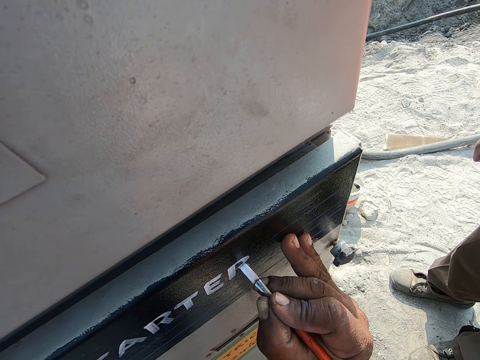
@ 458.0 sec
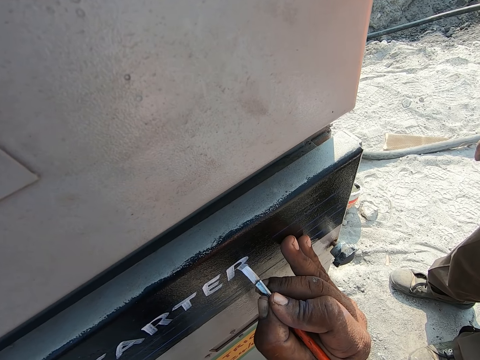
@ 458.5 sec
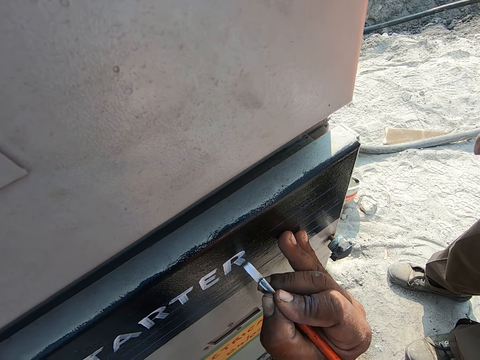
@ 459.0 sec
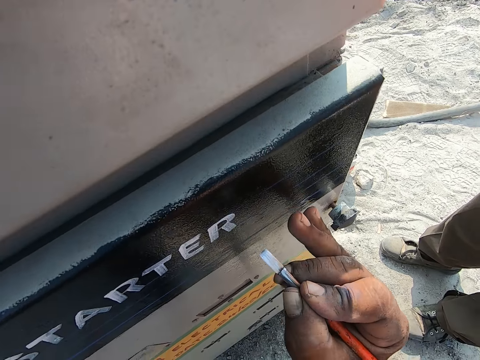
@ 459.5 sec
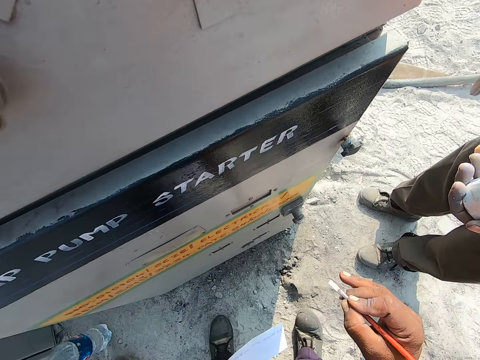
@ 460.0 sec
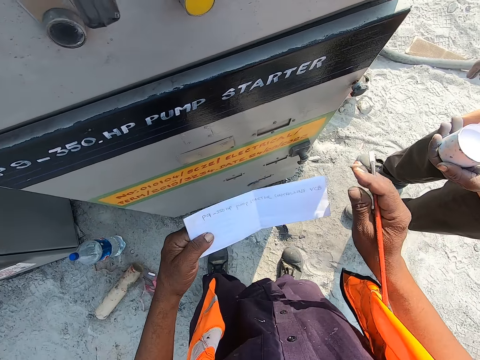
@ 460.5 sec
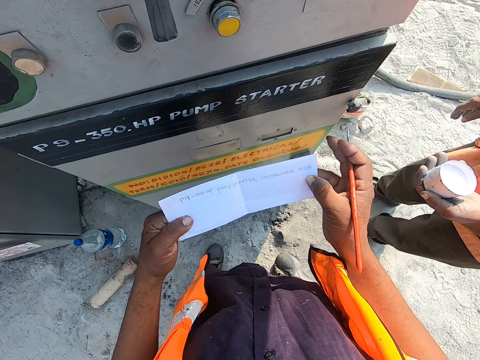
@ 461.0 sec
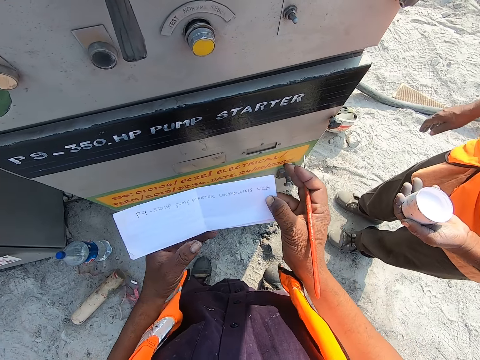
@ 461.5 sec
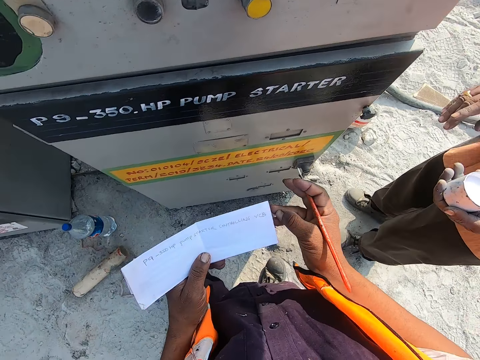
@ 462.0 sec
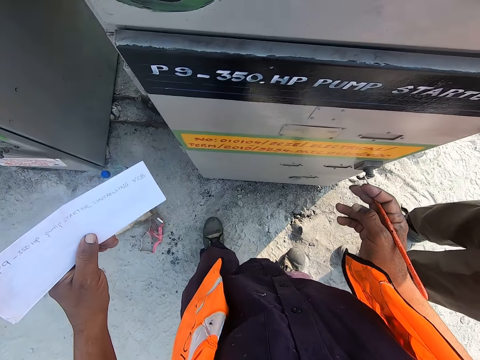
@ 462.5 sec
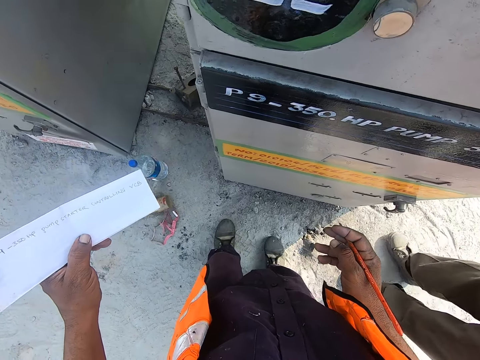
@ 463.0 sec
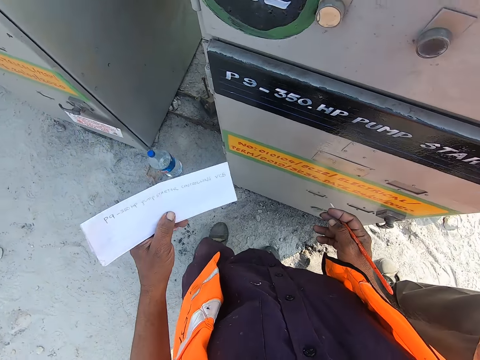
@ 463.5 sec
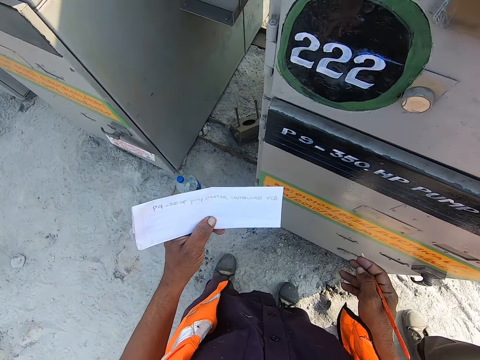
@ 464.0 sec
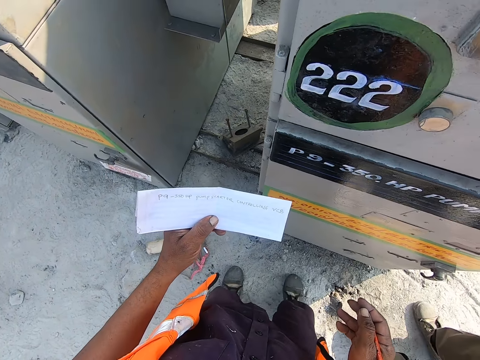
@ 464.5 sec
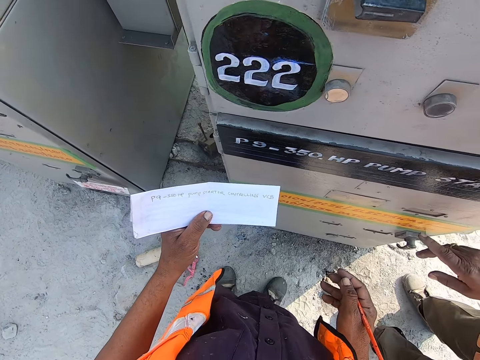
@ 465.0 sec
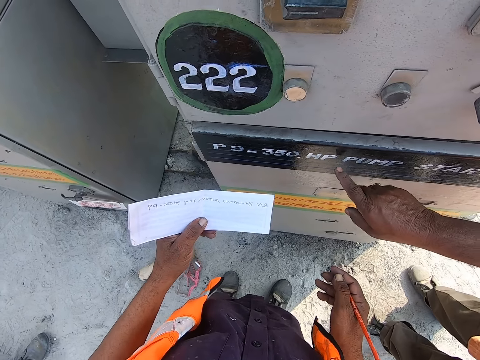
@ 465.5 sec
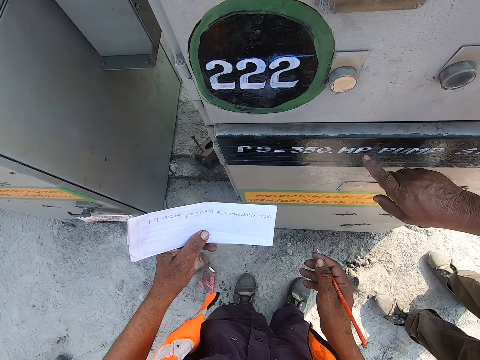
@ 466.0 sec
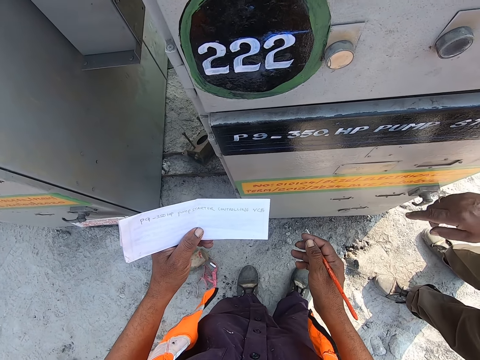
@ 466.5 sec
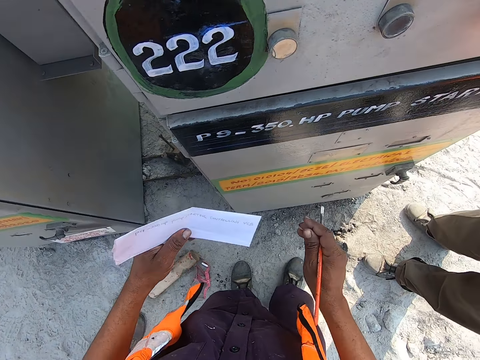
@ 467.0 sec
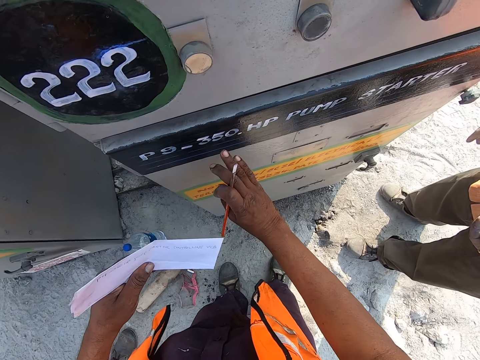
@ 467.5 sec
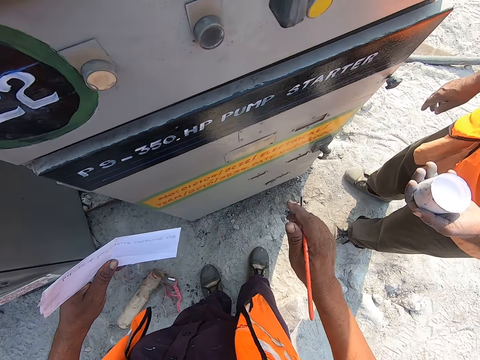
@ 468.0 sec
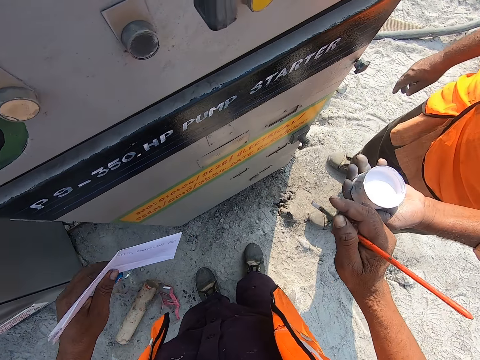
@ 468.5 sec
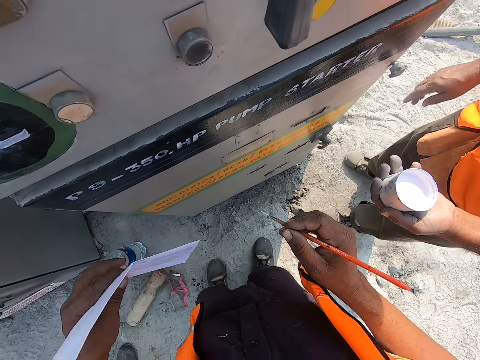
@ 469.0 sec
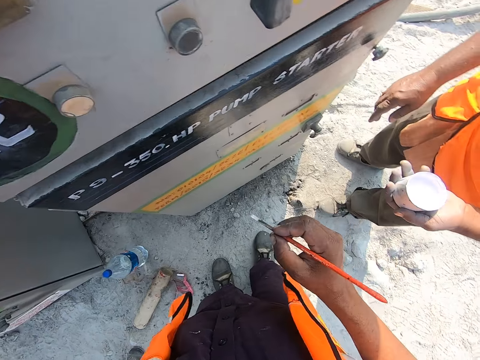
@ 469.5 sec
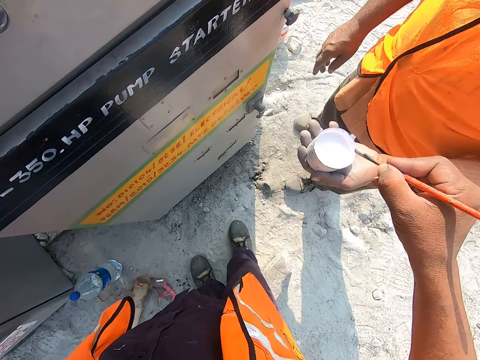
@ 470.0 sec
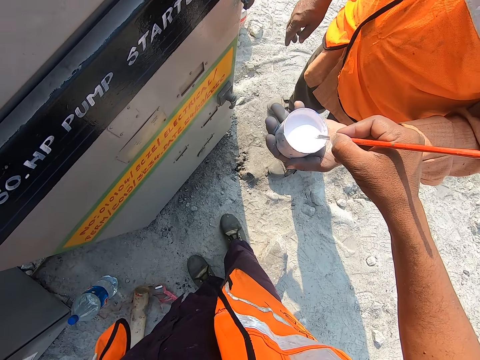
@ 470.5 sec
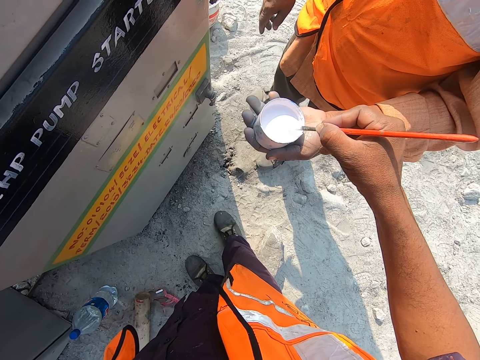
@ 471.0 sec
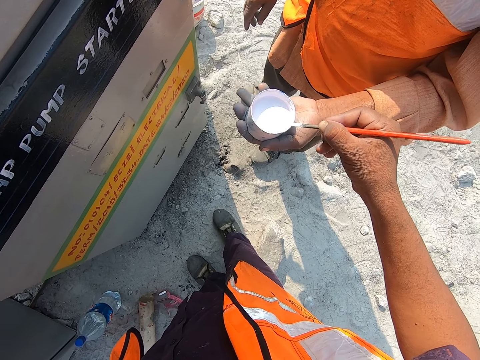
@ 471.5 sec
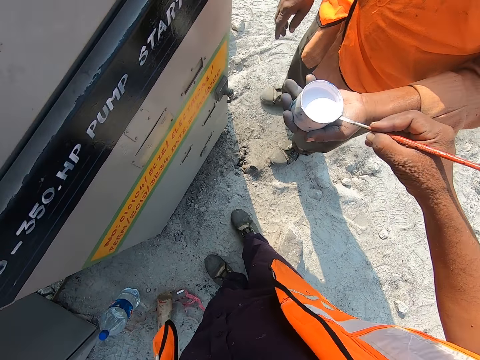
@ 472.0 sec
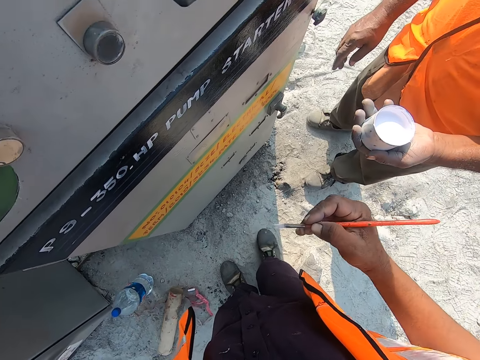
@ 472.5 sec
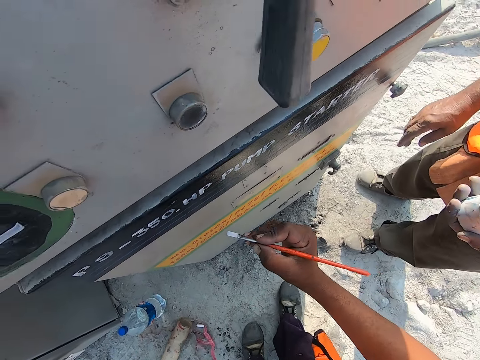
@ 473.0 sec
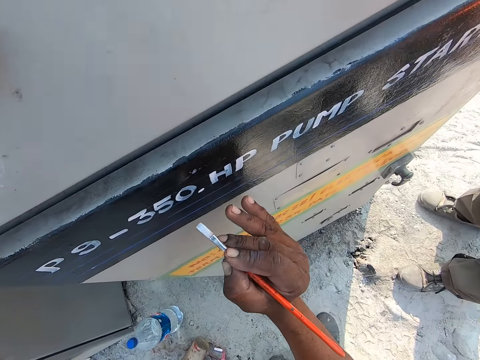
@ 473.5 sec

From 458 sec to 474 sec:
The camera wearer looks at paper writing on his left hand. He looks at his writing on a fuel pump. He moves nearer the fuel pump. A person points at the writing on the fuel pump. The camera wearer points at the writing on the fuel pump. He turns to the person. He dips a painting brush in a tin of paint. He smears off paint from the painting brush. He turns to the fuel pump.

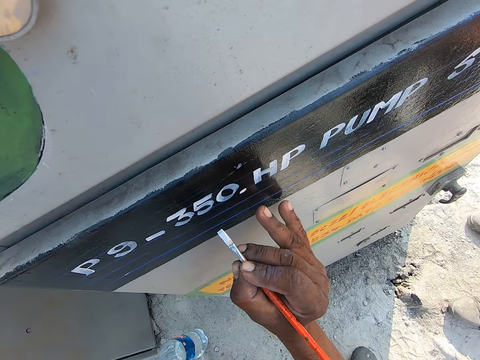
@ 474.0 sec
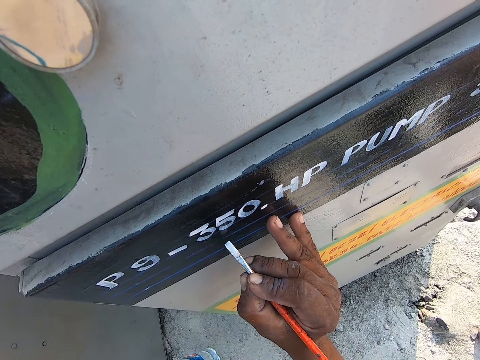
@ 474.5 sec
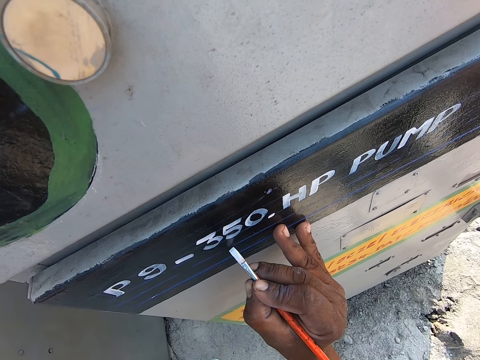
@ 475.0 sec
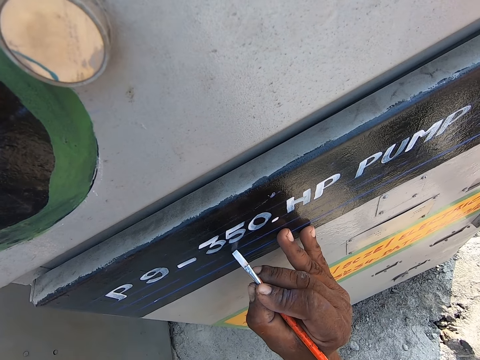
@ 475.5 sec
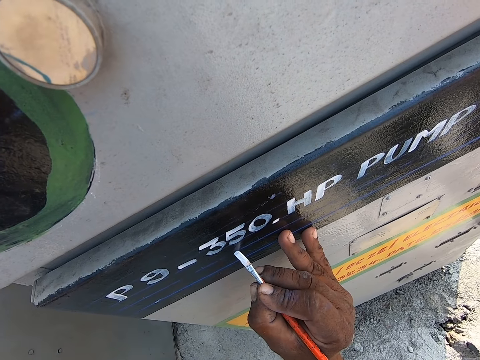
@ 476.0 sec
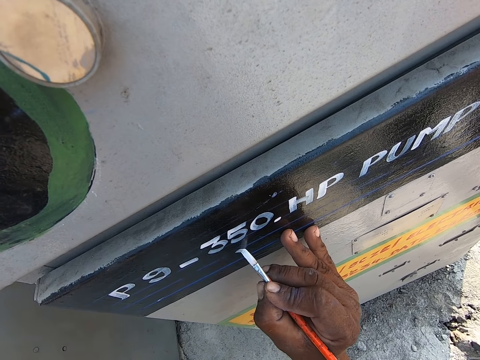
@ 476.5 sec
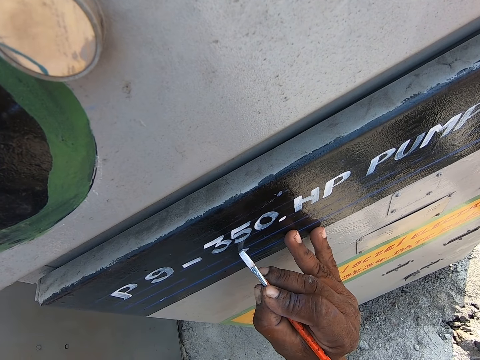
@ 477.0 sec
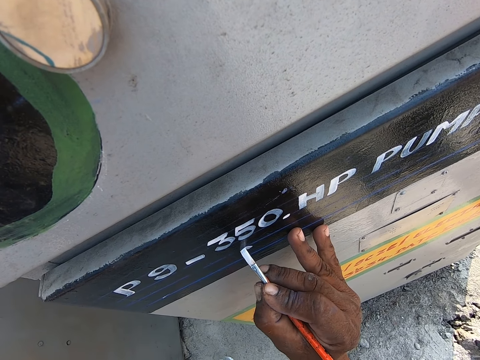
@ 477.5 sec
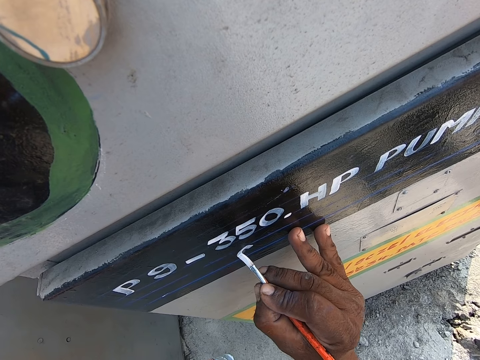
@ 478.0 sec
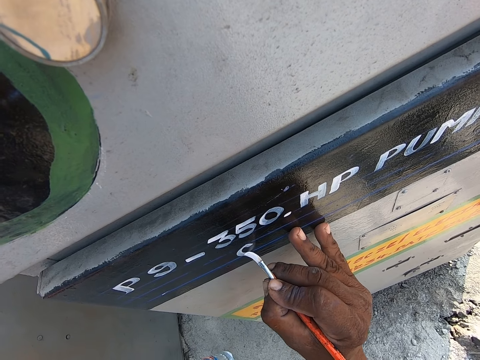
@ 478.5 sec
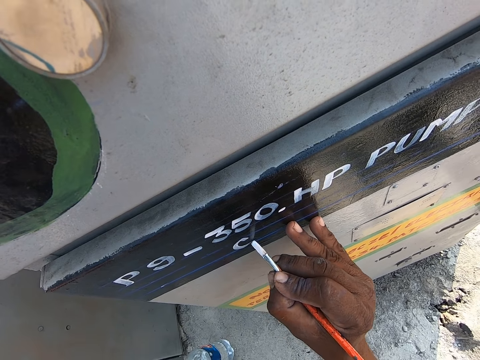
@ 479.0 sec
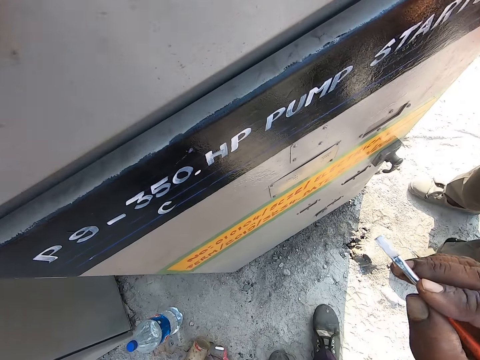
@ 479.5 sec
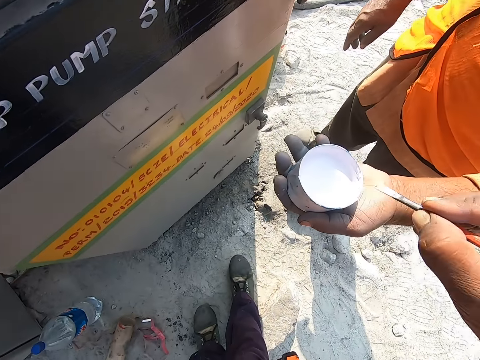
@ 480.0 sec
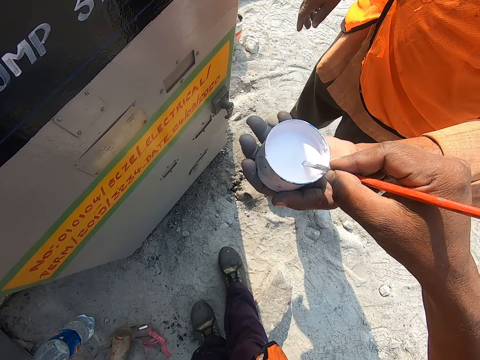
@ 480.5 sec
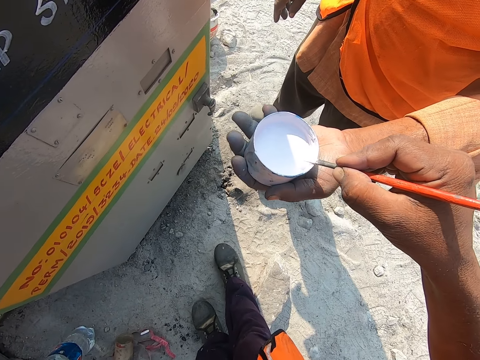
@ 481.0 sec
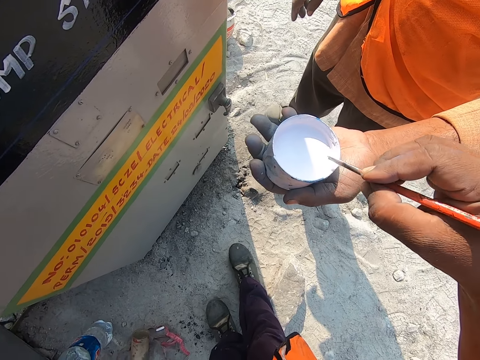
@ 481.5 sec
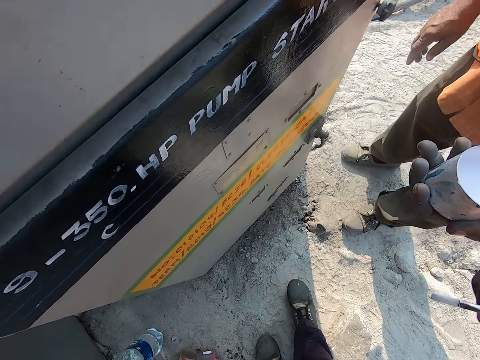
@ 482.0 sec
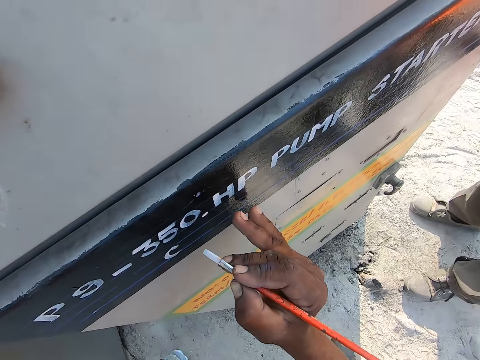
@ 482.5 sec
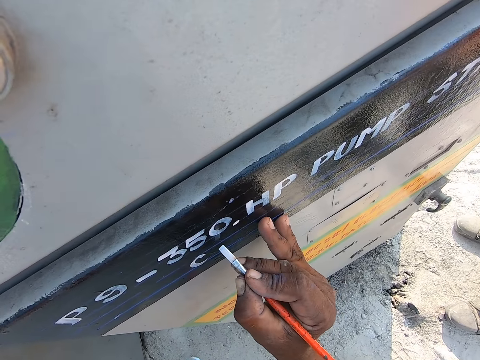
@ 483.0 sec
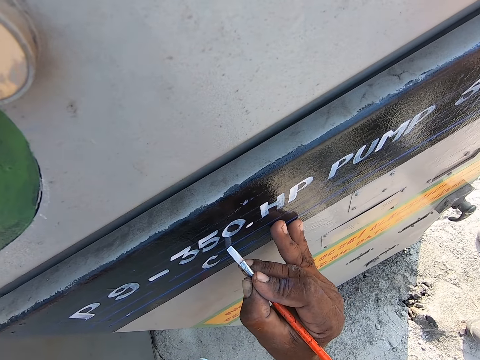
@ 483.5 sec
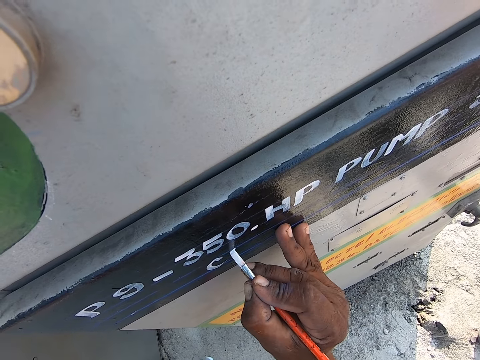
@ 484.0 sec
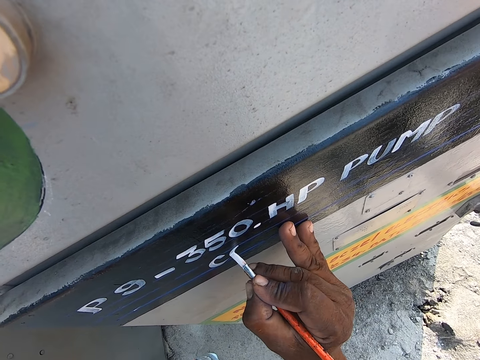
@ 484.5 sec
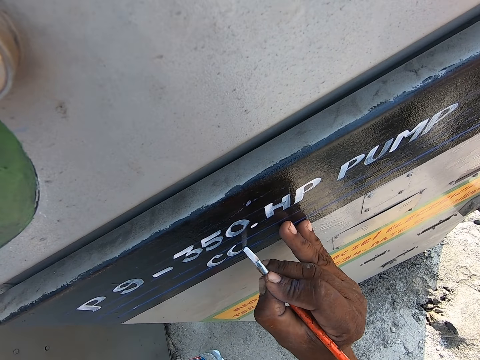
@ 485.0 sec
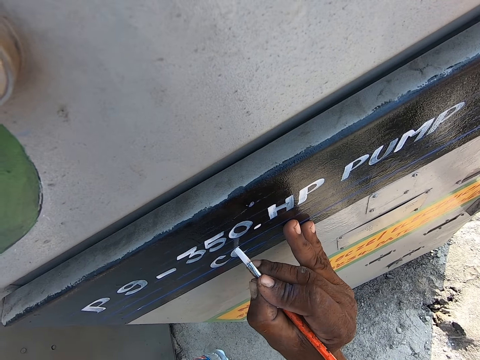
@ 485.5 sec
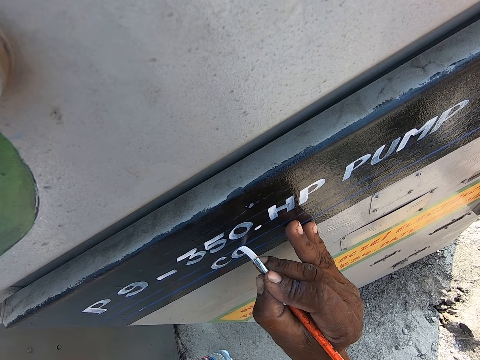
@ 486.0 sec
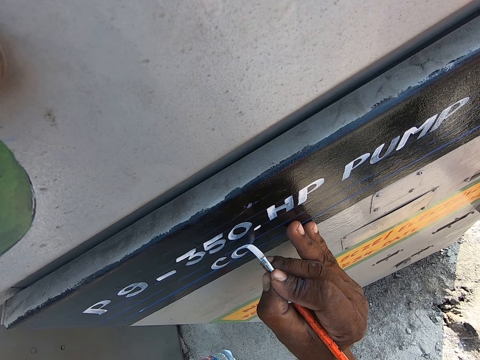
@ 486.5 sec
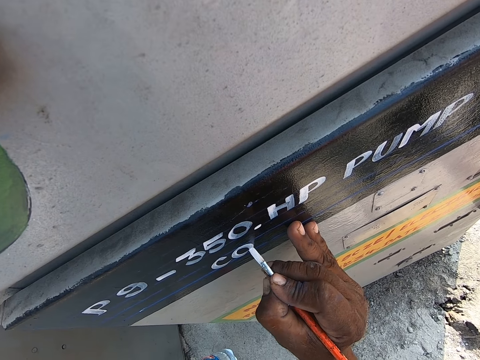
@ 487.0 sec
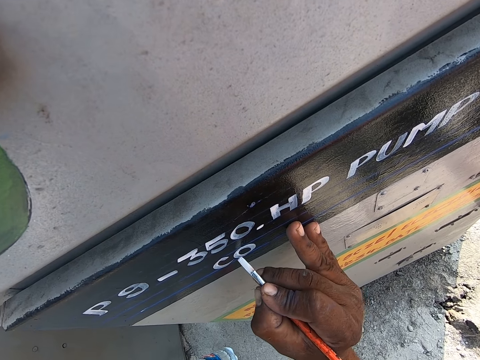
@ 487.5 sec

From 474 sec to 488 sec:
The camera wearer leans his hand on a fuel pump. He writes on the fuel pump with a painting brush. He turns to a person. He dips the painting brush in a tin of paint. He smears off paint from the painting brush. He turns to the fuel pump. He leans his hand on the fuel pump. He writes on the fuel pump with the painting brush.
